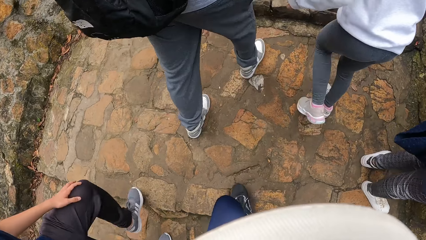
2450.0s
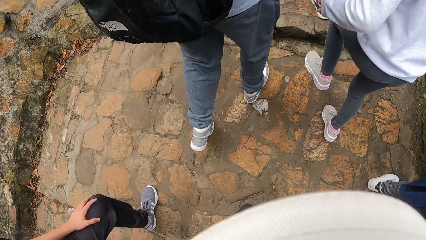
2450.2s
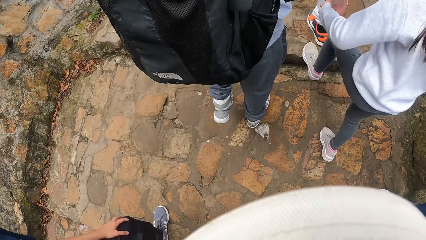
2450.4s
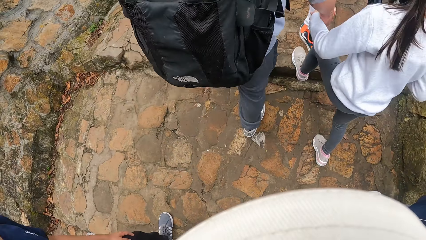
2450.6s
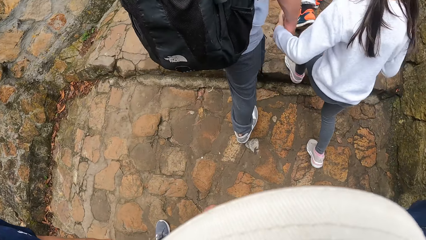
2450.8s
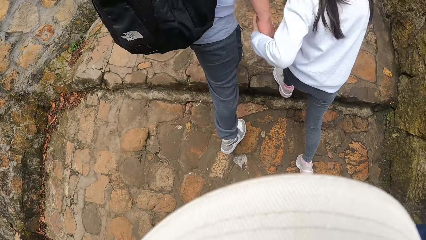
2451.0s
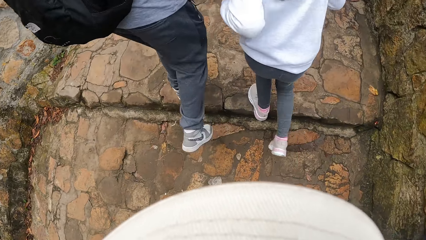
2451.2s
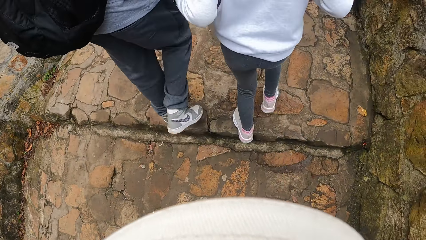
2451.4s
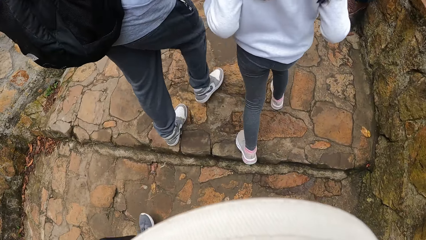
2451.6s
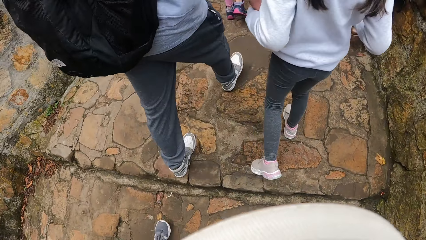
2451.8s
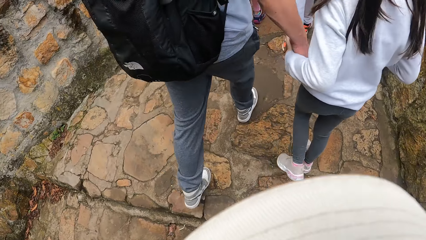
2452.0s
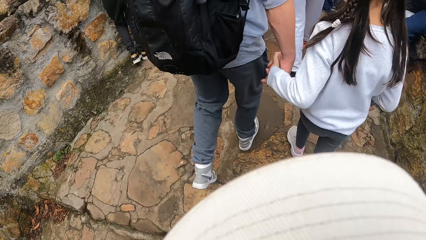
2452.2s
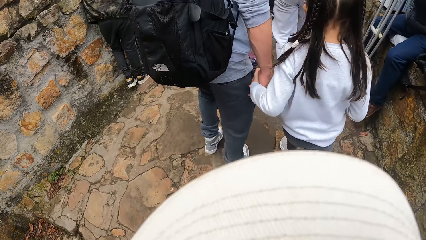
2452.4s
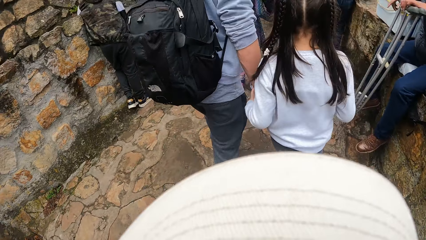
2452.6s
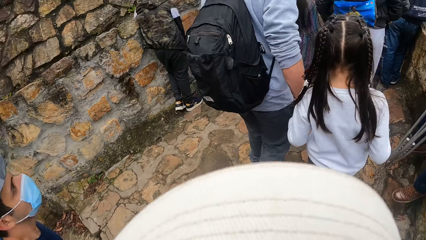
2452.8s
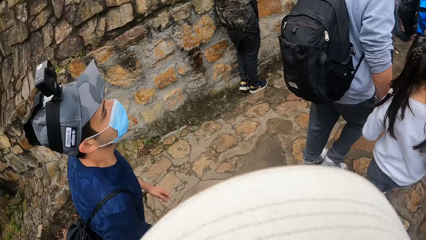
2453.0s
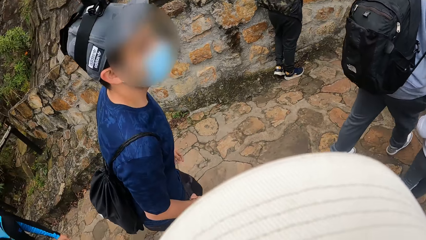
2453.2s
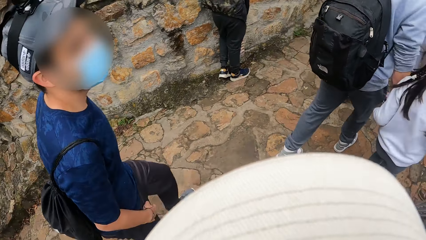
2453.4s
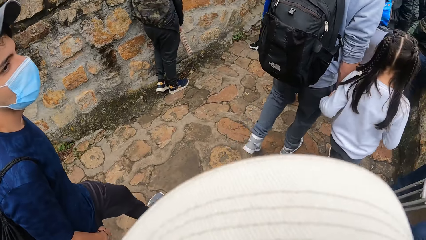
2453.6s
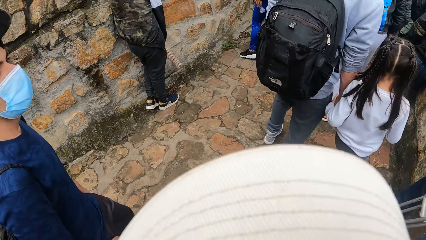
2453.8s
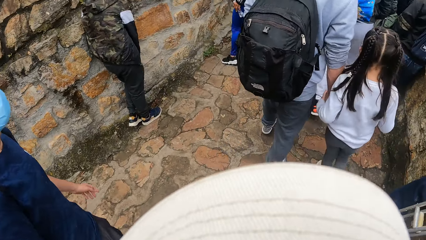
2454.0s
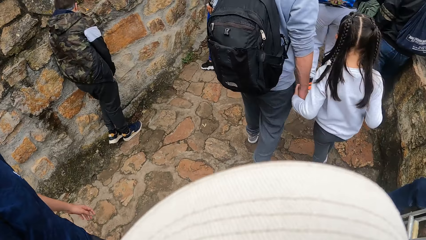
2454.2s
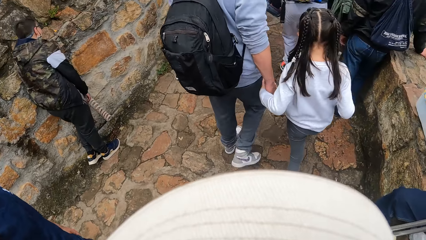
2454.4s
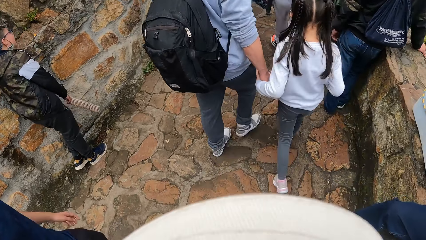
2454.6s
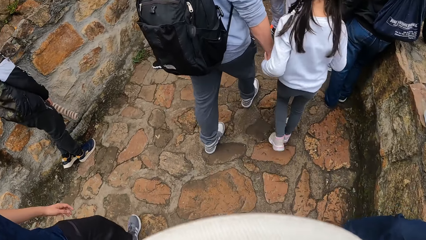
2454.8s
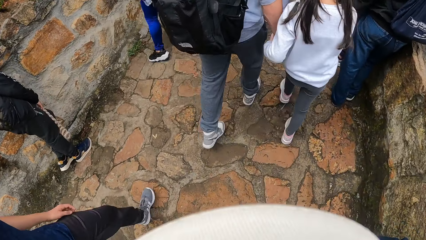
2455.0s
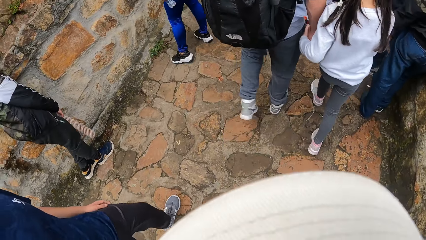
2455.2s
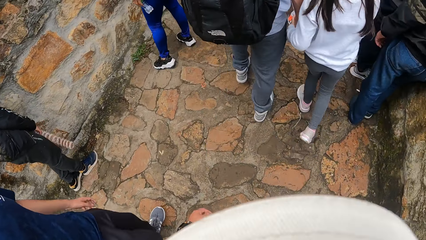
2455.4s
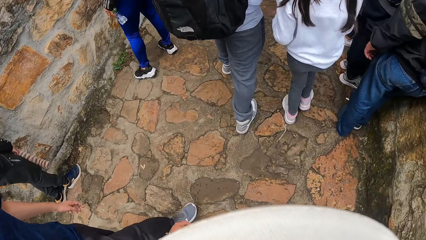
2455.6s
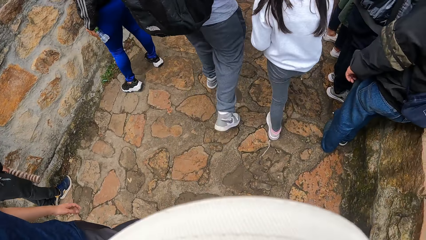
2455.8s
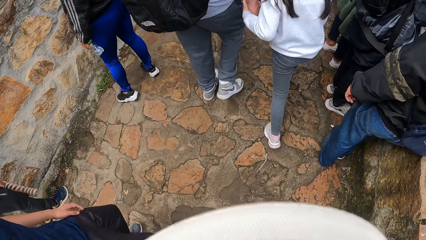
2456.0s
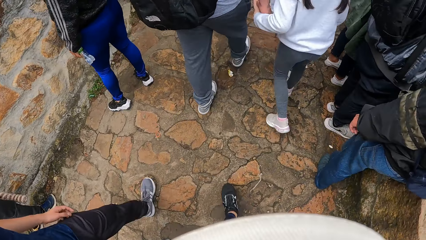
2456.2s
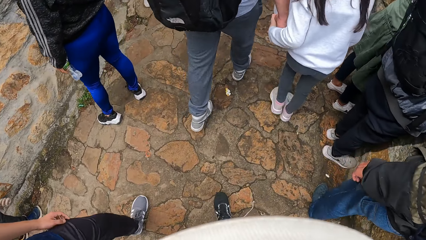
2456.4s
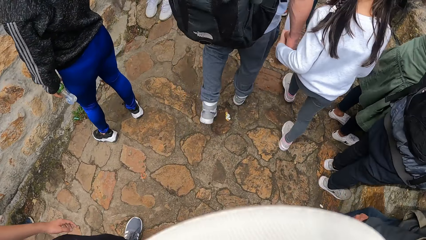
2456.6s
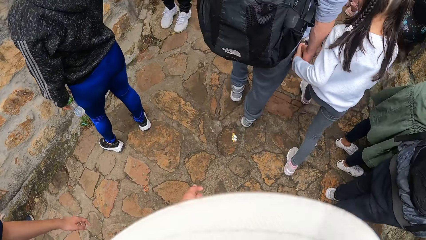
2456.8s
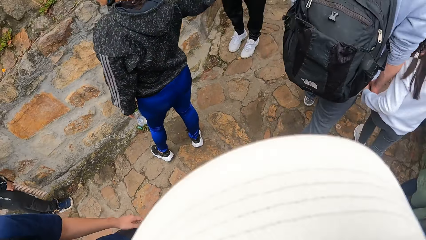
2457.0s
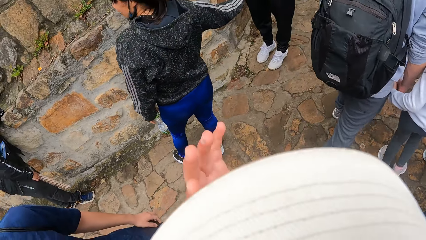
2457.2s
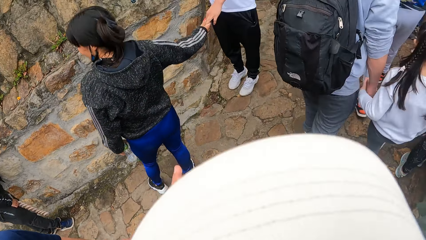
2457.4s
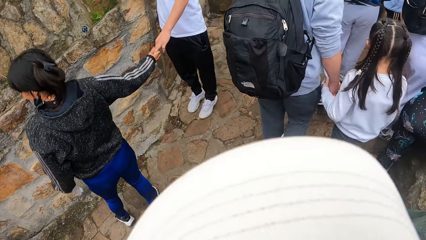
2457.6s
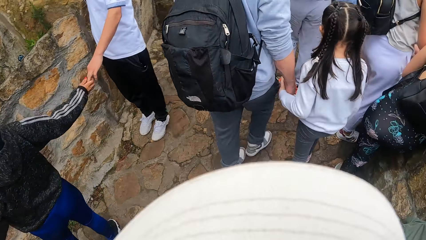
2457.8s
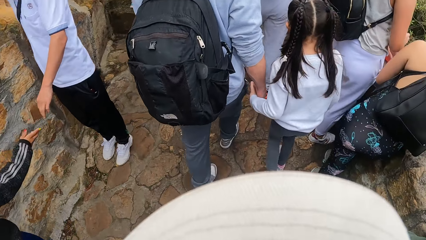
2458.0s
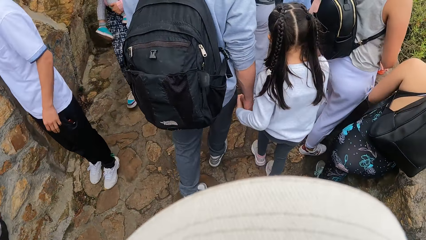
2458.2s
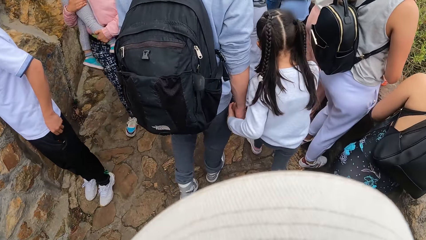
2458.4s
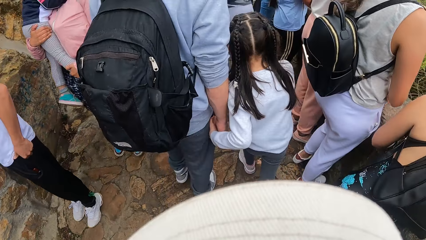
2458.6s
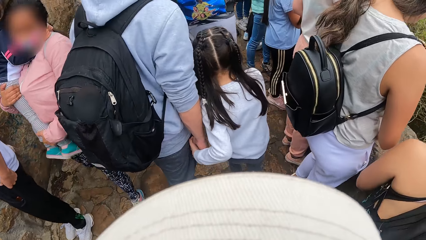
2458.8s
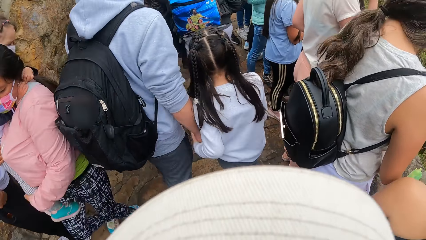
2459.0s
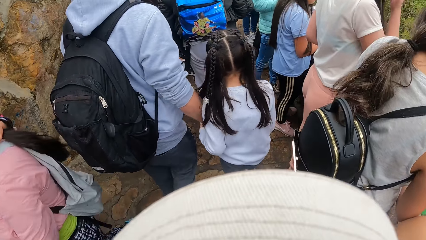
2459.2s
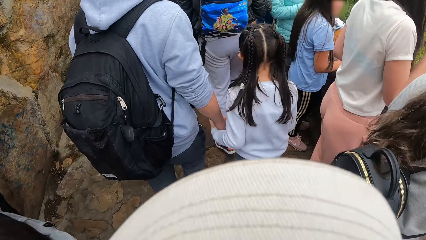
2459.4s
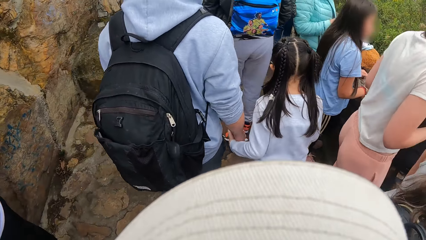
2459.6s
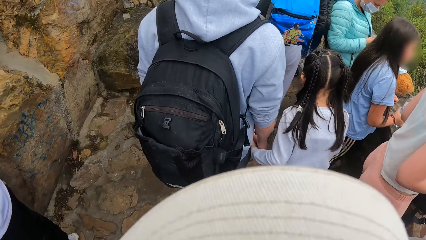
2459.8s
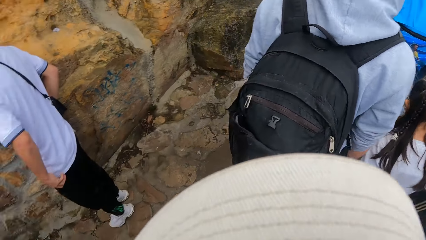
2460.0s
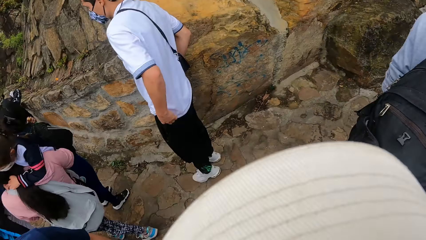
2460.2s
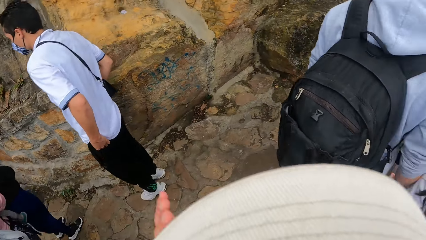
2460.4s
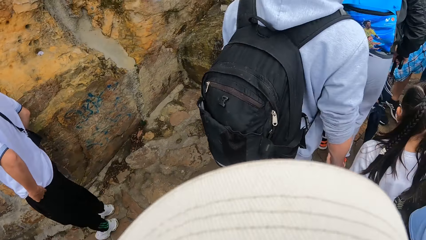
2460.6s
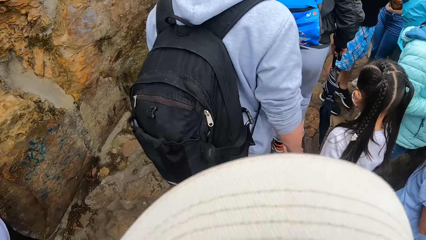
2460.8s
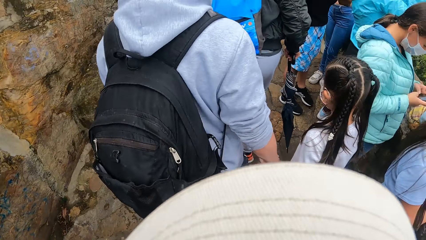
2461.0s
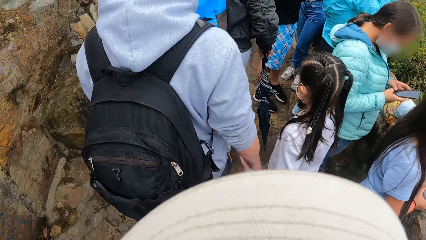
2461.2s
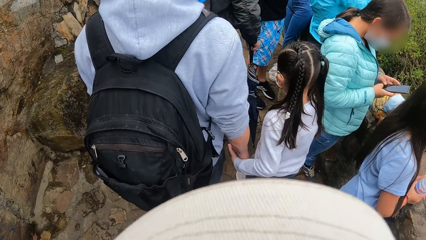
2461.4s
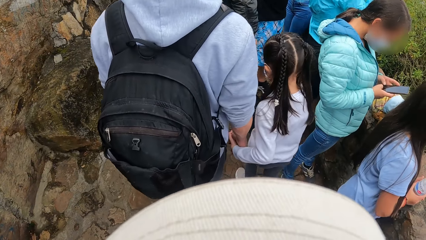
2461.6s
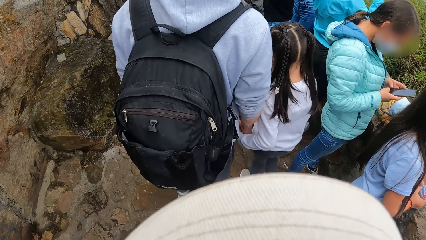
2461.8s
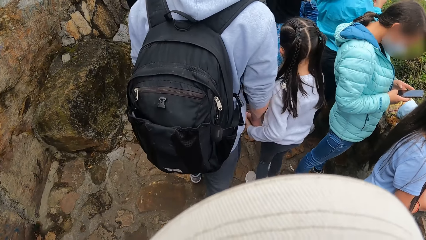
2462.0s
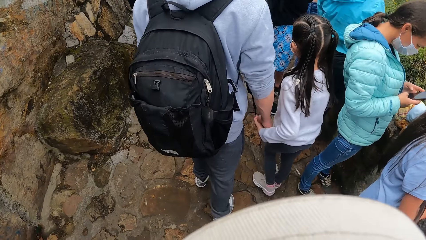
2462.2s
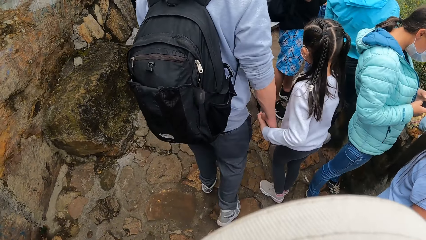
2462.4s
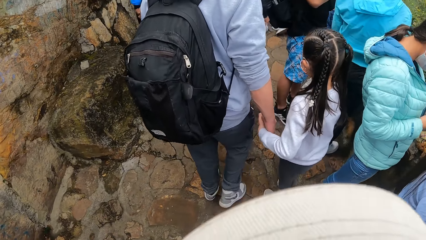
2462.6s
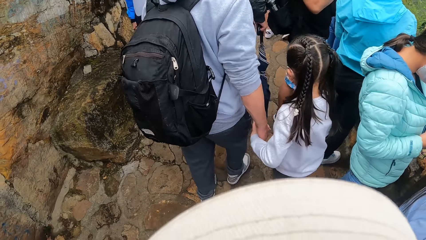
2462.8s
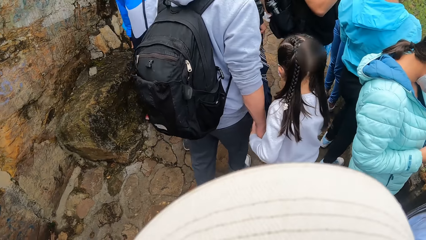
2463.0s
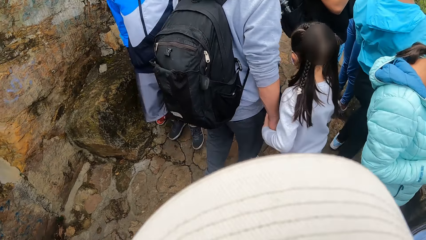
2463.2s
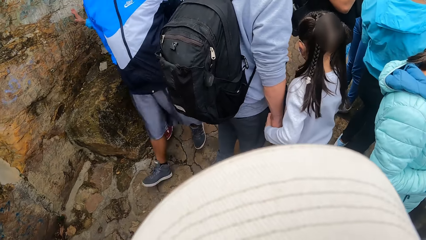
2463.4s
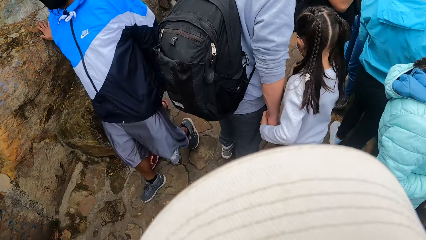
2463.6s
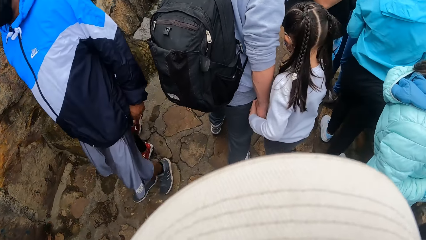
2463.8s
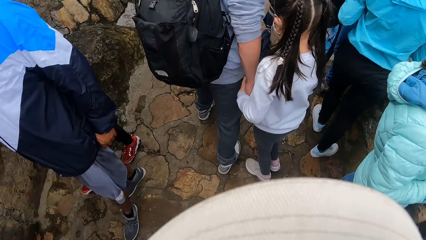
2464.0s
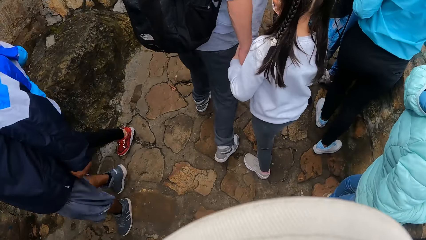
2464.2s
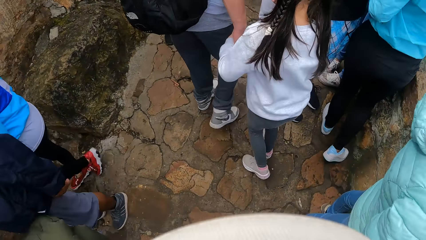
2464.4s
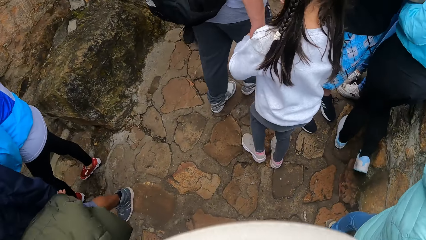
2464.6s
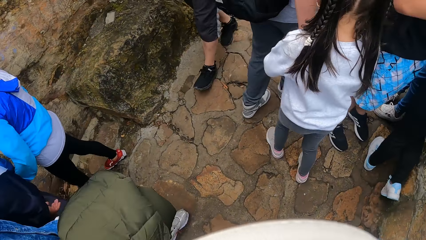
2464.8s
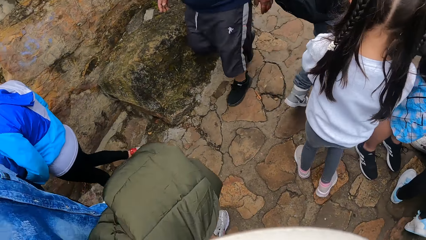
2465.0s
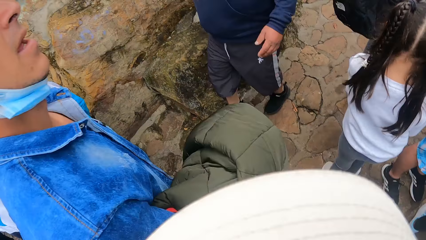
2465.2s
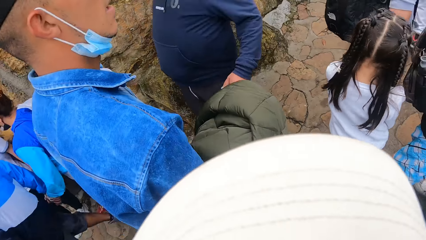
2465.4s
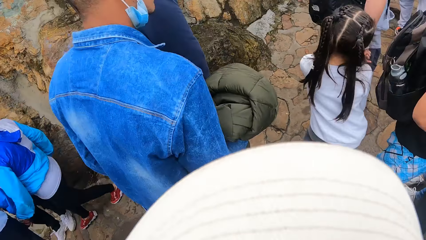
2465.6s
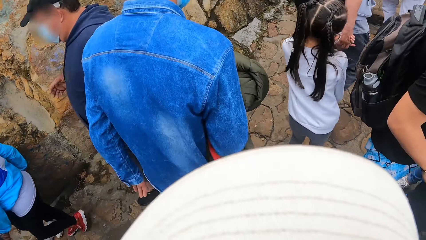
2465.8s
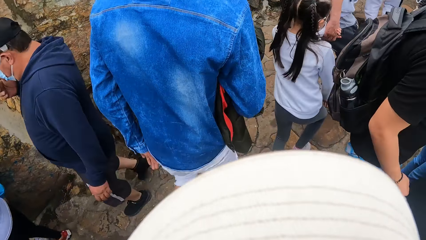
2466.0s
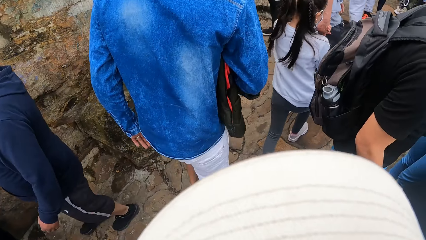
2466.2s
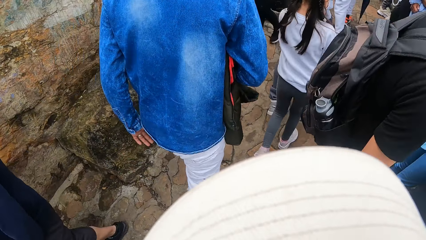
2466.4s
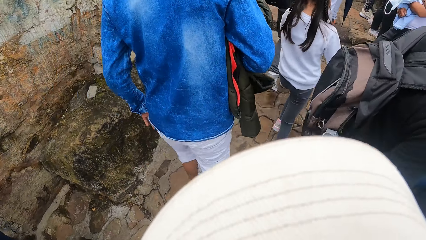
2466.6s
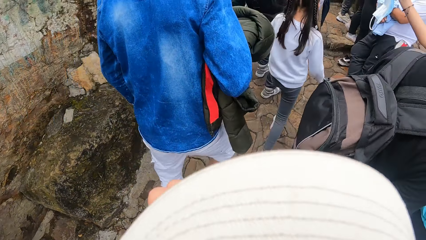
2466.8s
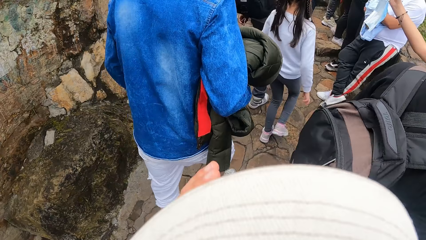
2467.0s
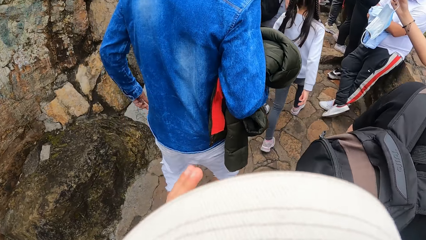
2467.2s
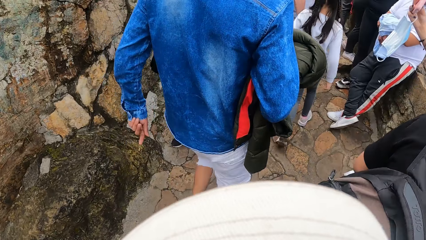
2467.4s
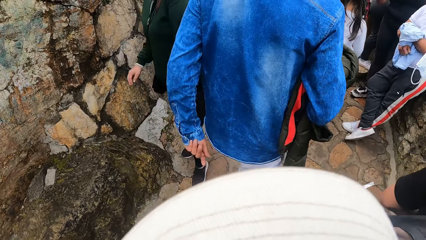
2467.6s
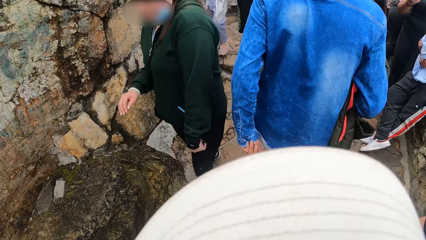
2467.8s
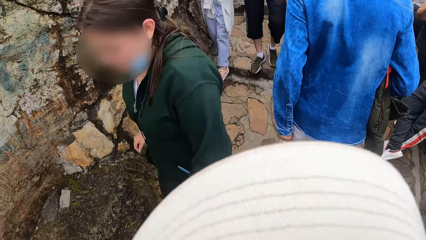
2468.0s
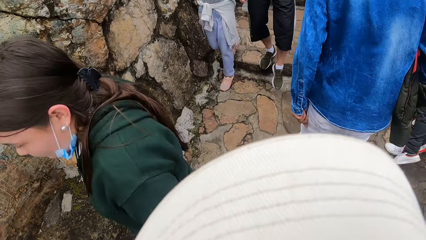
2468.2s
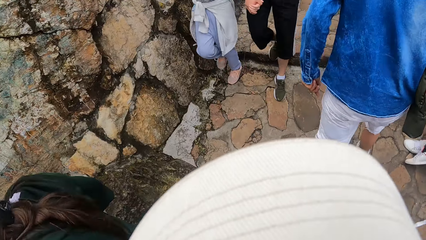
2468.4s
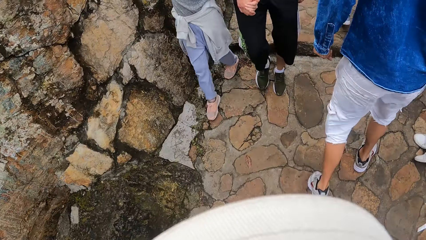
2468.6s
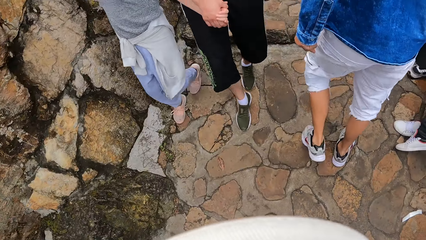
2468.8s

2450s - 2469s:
A man walks on a pathway. The camera wearer walks on a pathway or pavement. They lift up a hand. They look around. They walk on the pavement.
